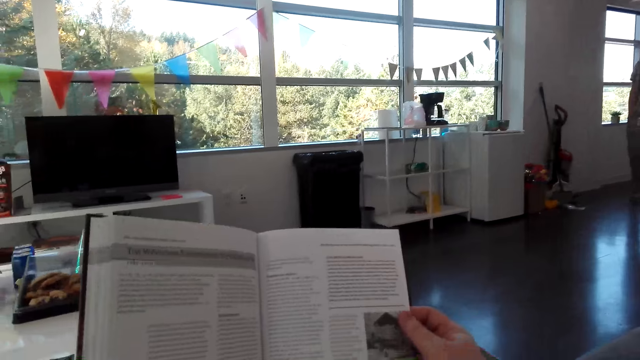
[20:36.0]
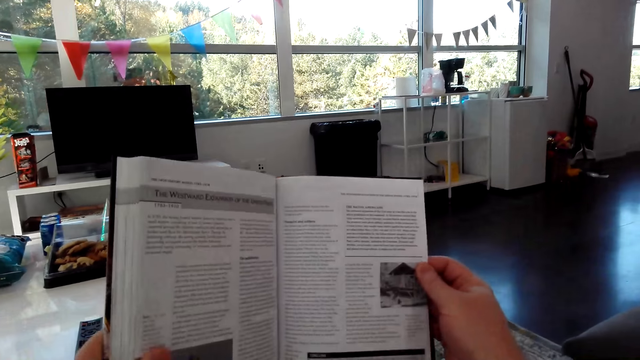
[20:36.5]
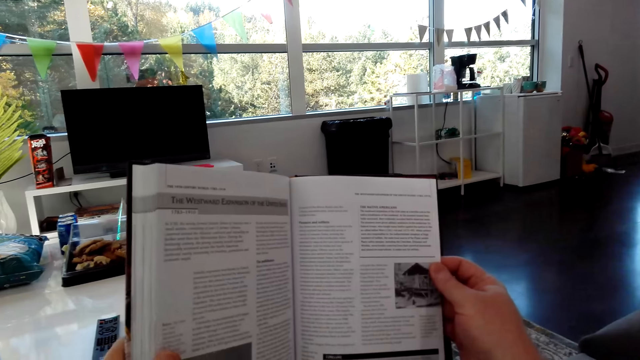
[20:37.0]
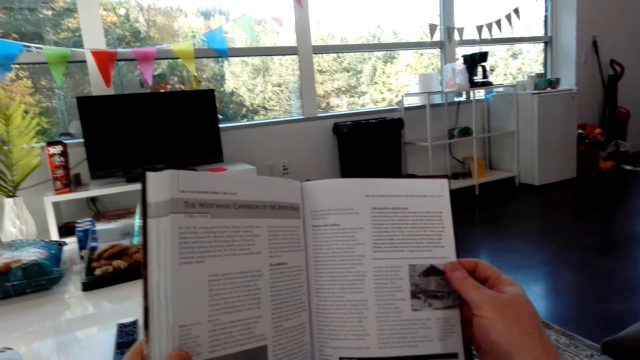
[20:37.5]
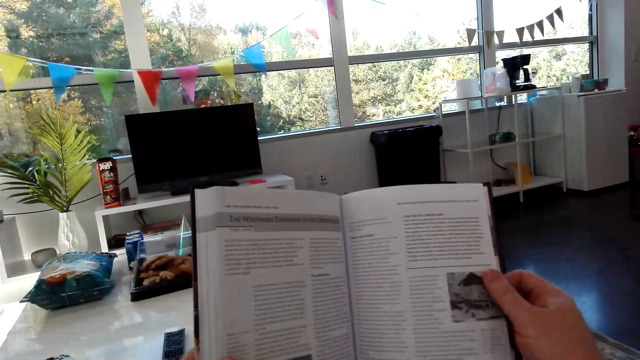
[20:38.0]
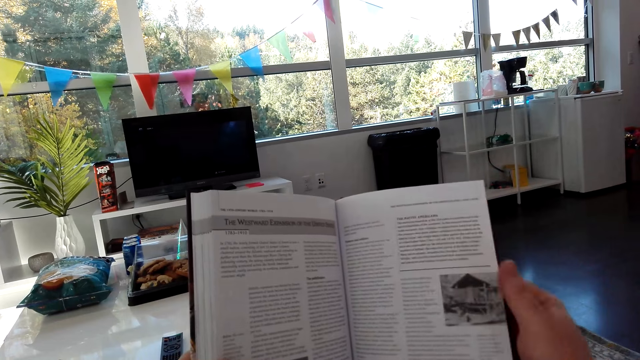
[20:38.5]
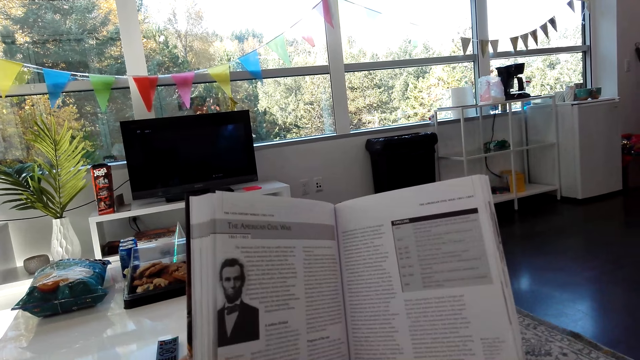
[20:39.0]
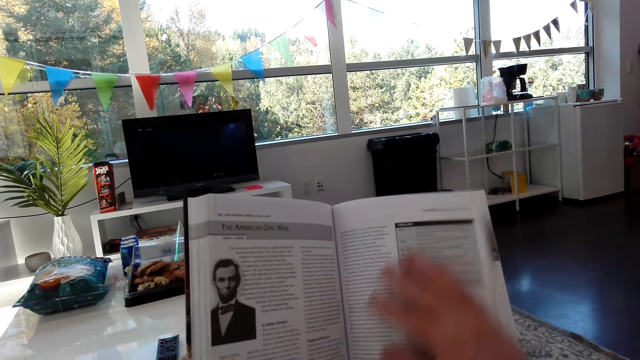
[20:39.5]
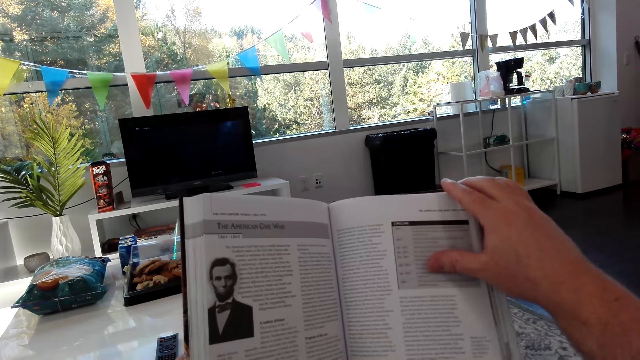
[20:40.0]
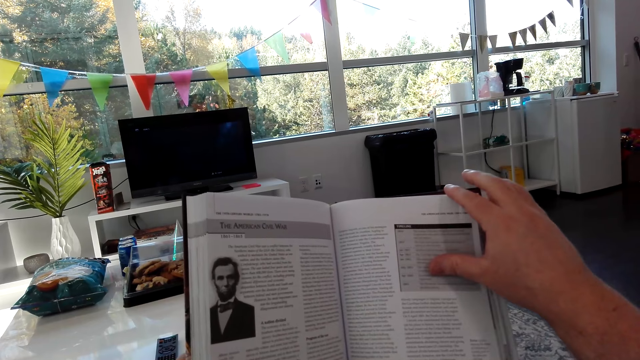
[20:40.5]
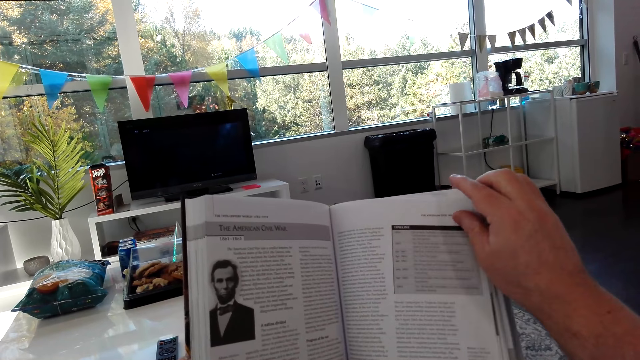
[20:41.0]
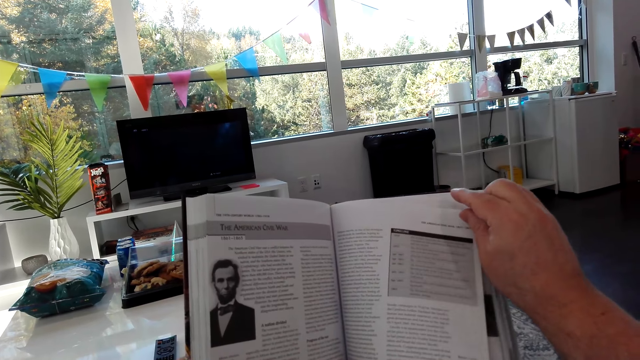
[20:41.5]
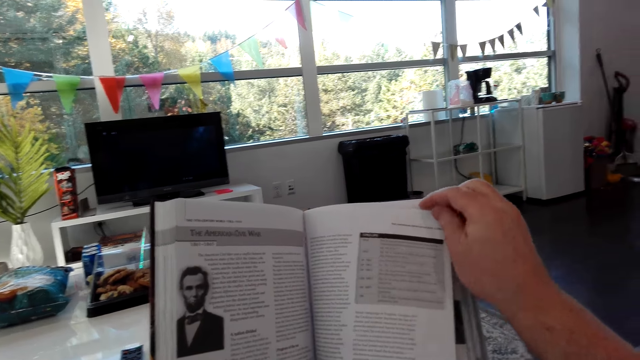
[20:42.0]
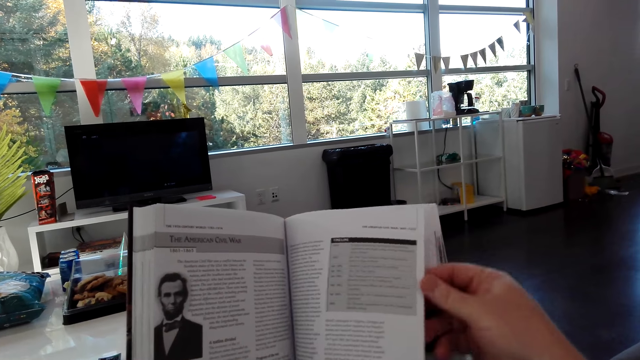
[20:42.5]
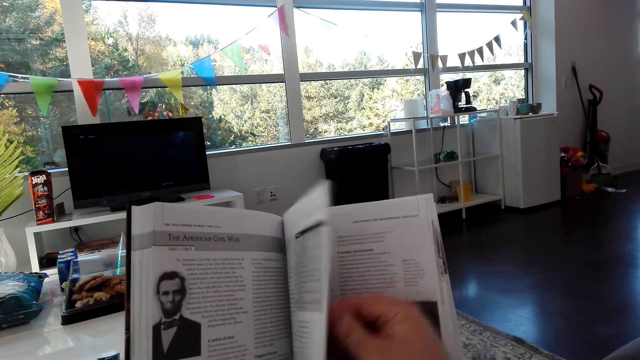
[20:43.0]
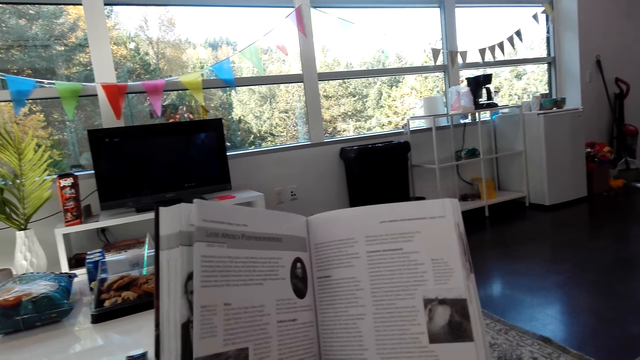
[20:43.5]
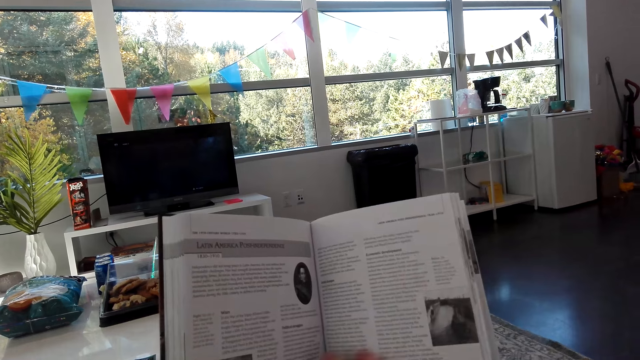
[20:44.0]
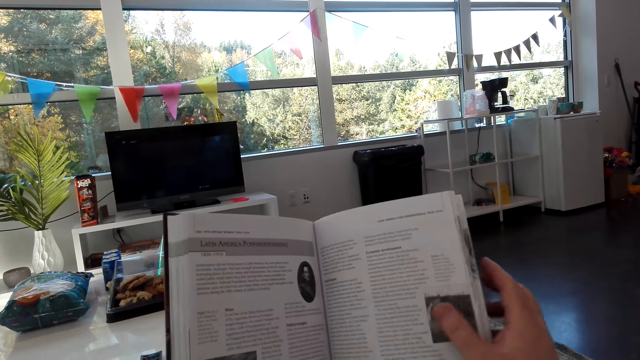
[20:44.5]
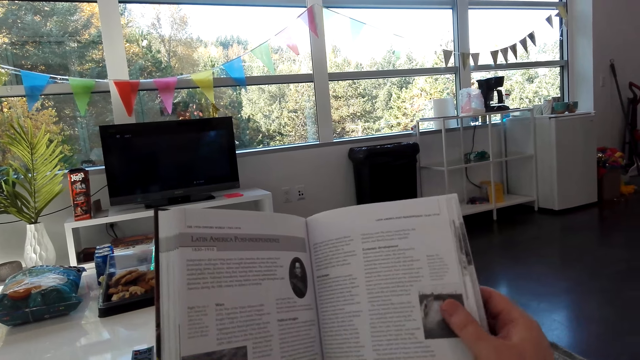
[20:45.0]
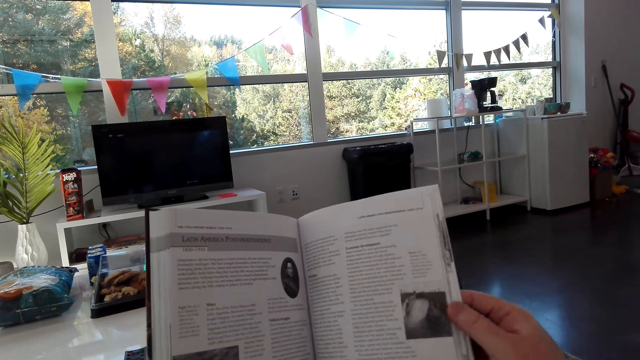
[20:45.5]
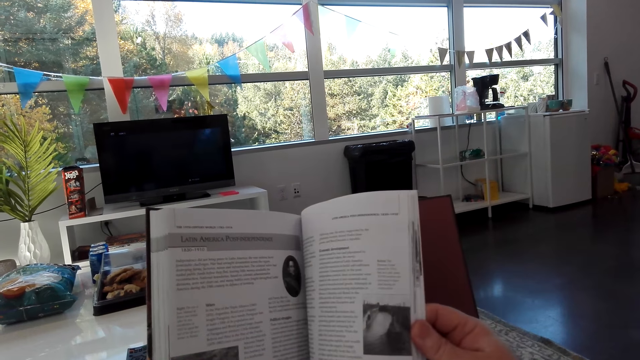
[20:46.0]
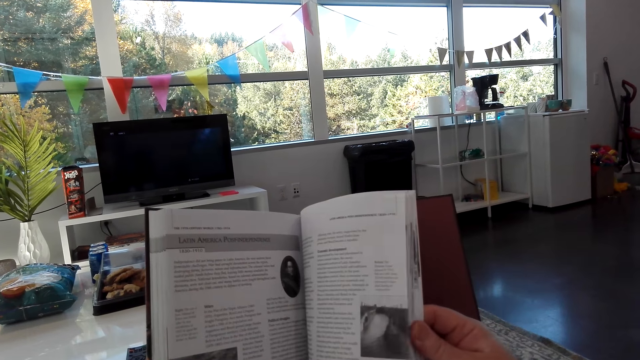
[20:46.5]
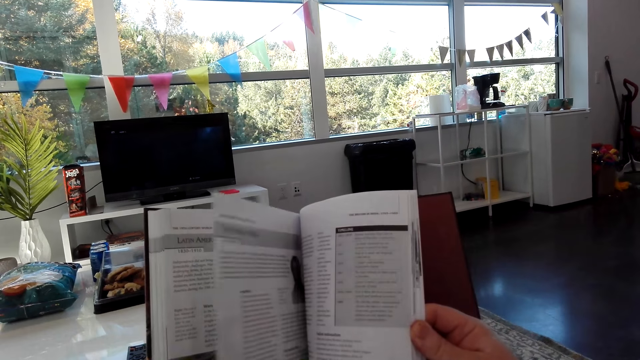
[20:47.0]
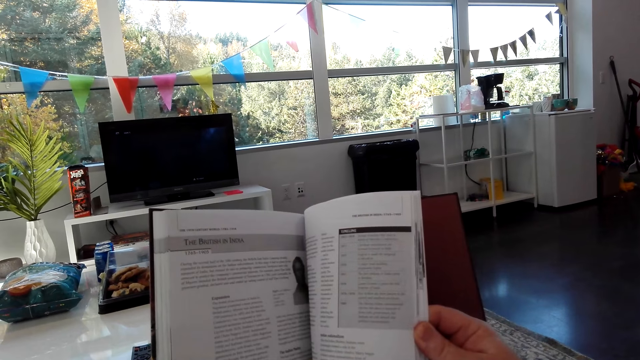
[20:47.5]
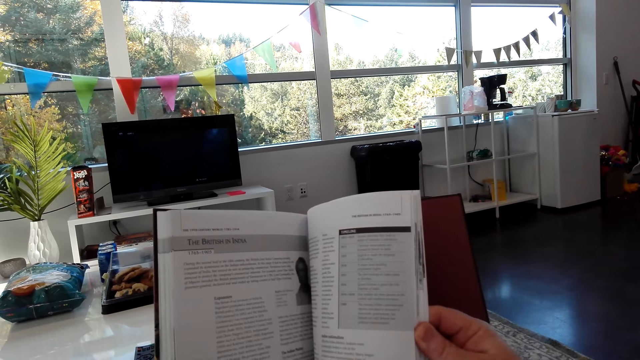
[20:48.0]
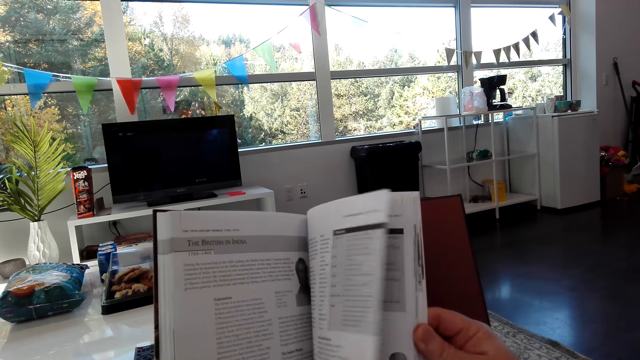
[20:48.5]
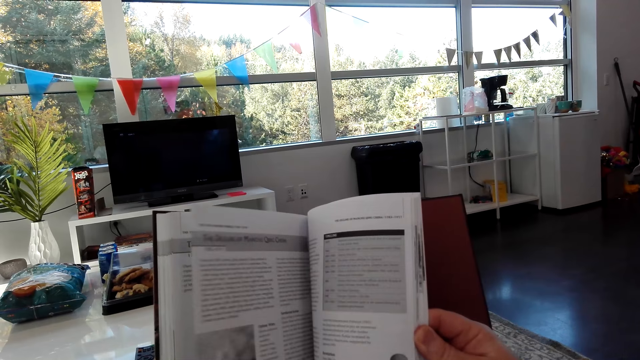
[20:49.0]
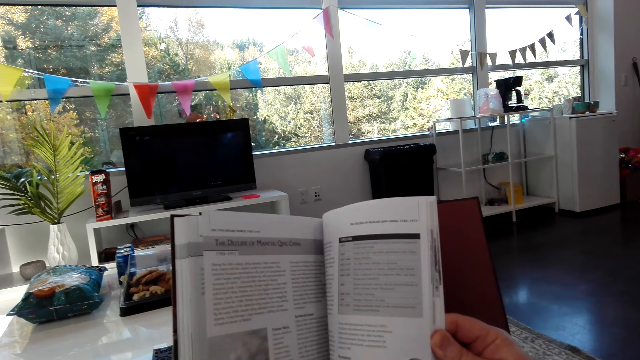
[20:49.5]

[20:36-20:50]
The camera wearer opens the next page of the book. They read the book. They open the next page of the book. They read the book. They open the next page of the book.

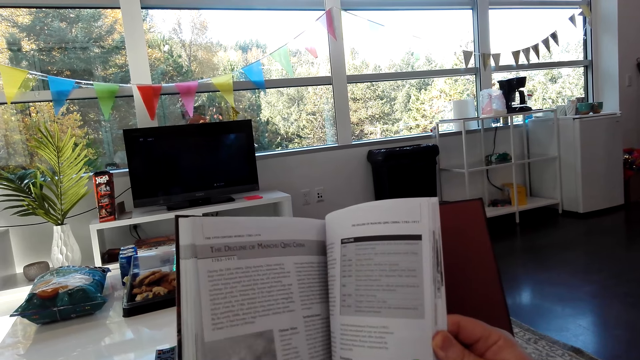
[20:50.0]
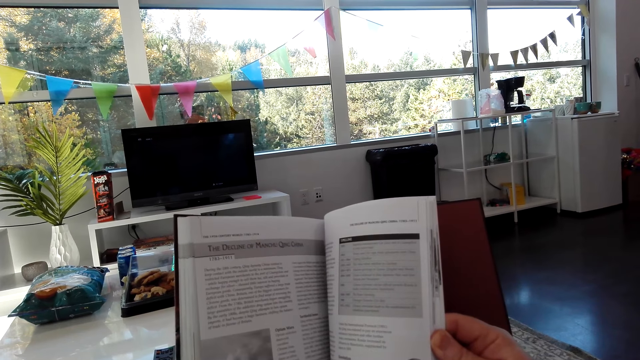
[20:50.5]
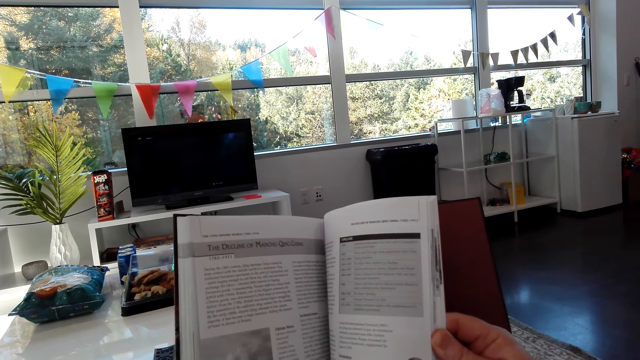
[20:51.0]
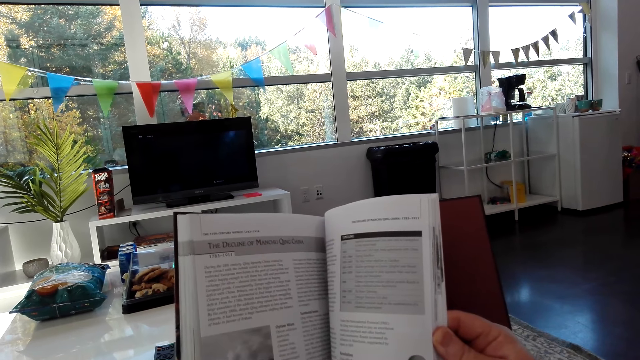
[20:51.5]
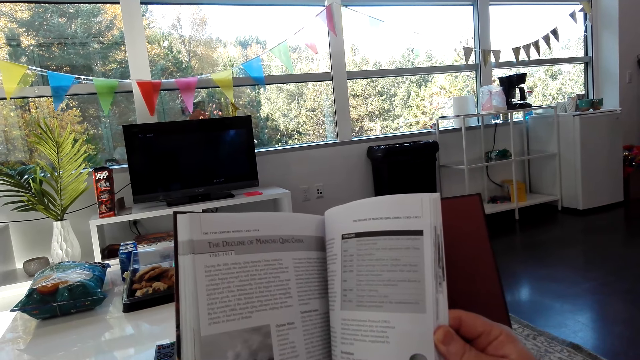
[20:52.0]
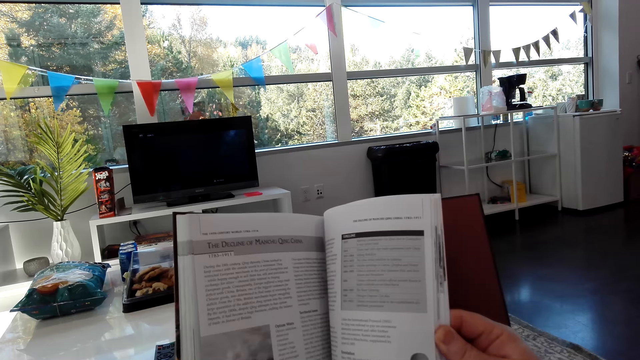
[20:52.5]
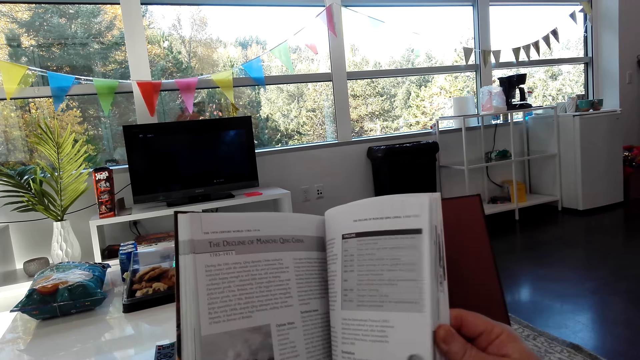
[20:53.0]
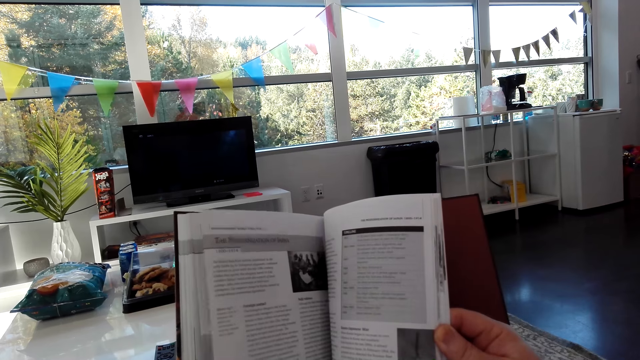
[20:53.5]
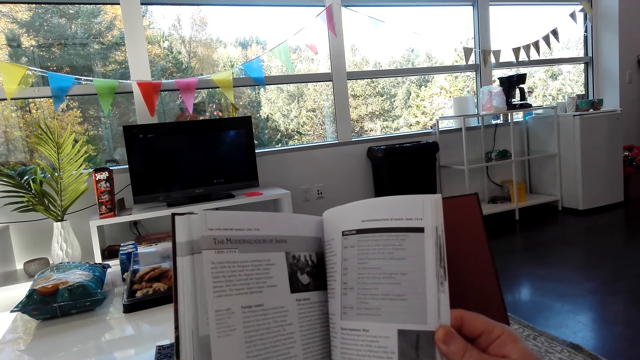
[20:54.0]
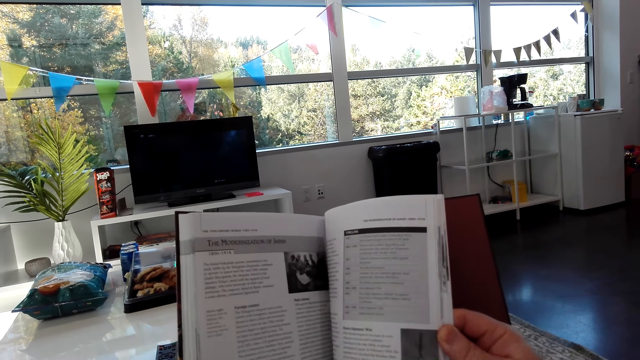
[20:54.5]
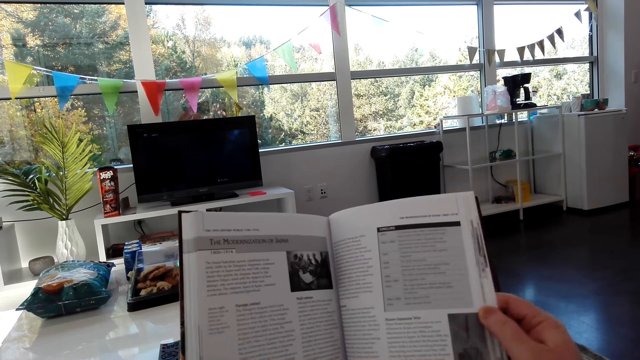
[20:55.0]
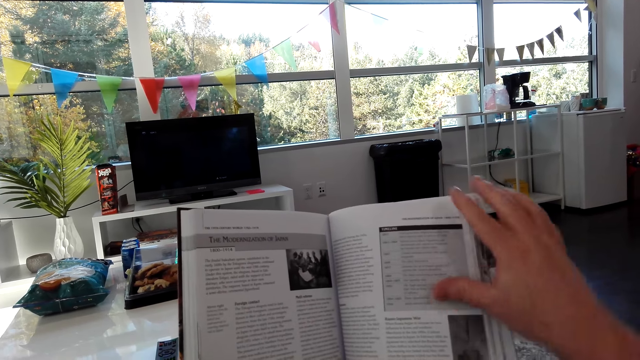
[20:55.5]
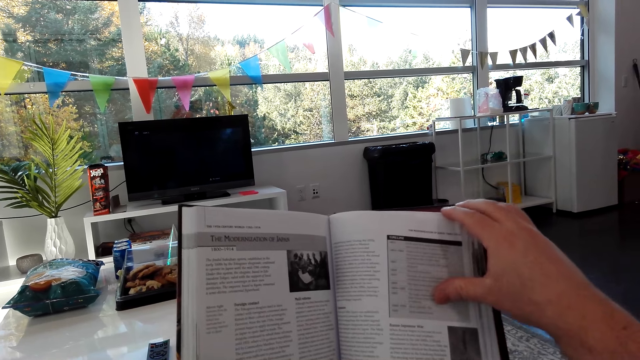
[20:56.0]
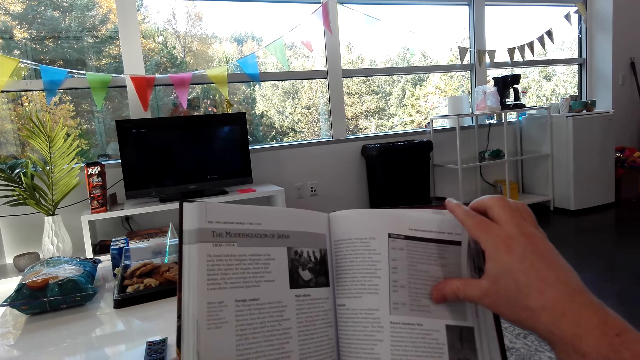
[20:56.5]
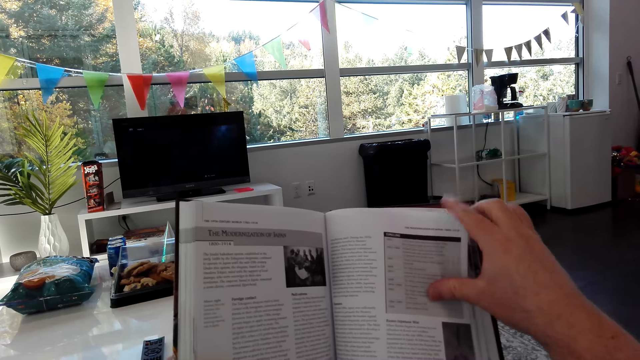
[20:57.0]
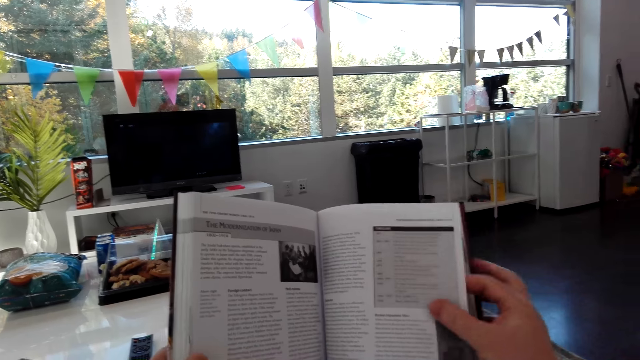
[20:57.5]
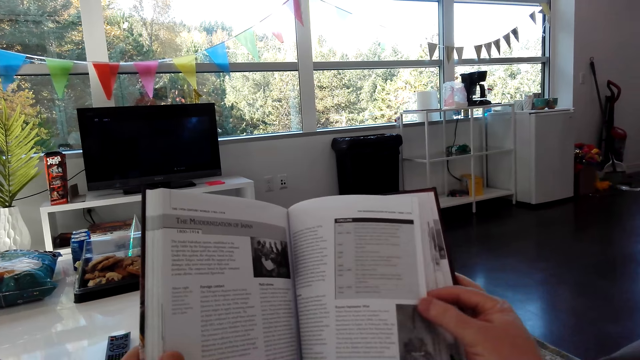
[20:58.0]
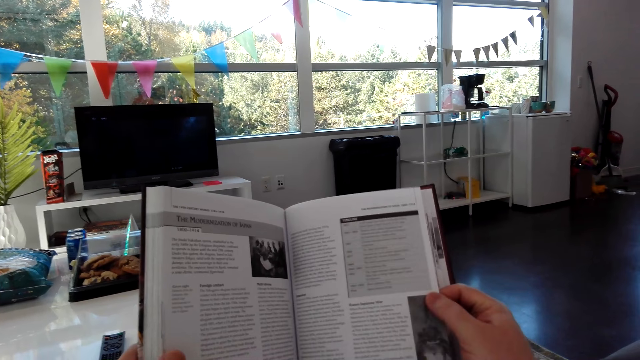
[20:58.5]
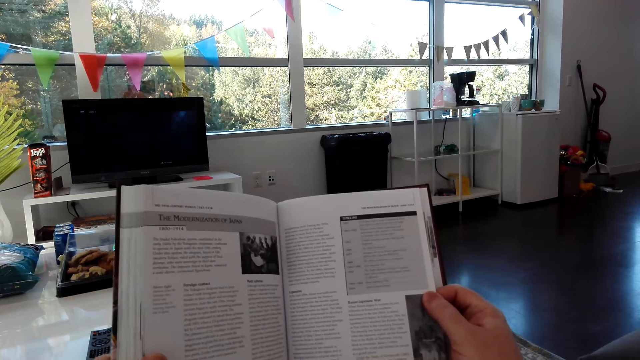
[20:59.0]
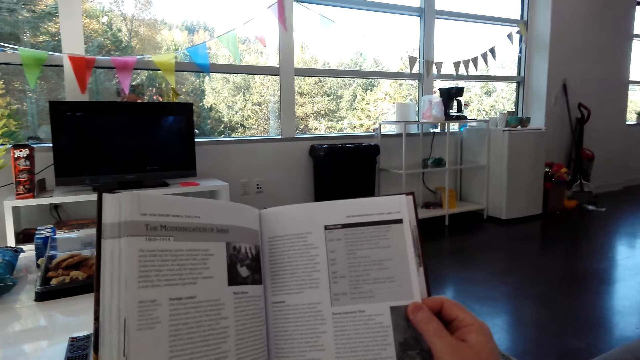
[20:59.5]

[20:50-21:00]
The camera wearer reads the book. They turn the book pages. They read the book. They turn the book pages.
